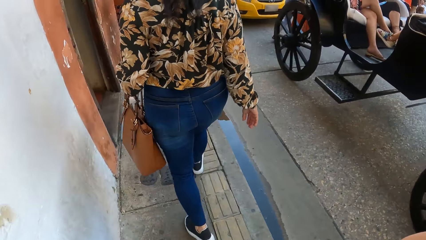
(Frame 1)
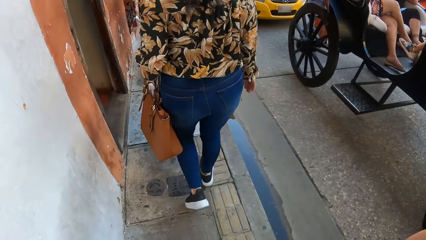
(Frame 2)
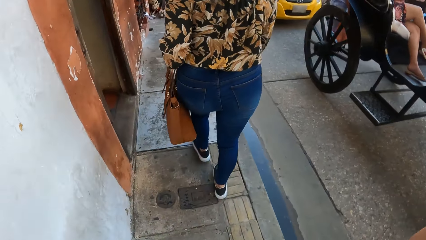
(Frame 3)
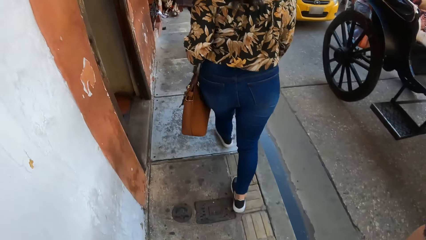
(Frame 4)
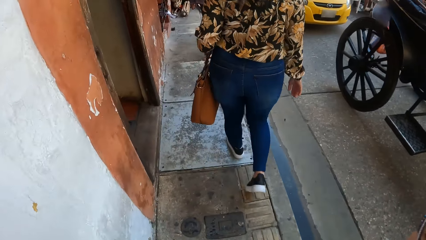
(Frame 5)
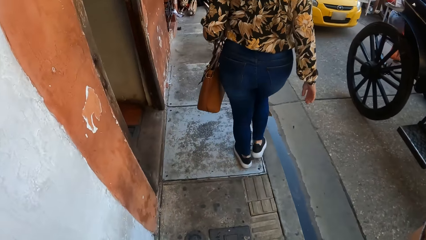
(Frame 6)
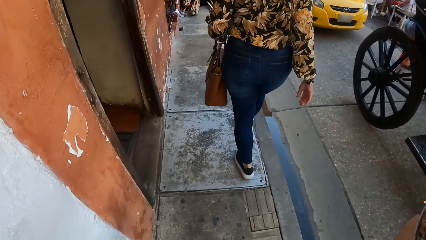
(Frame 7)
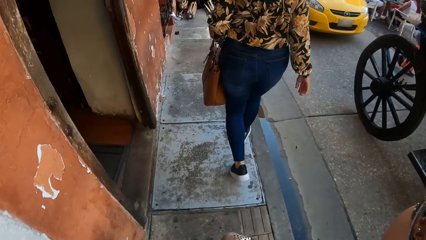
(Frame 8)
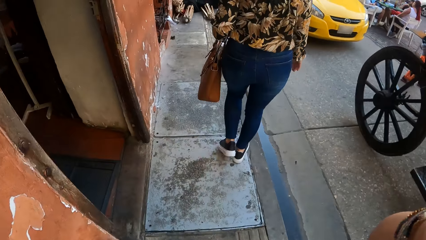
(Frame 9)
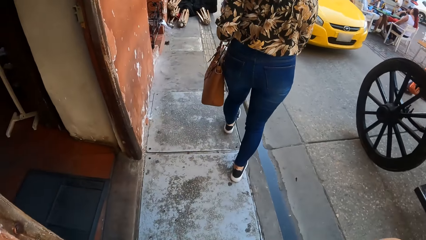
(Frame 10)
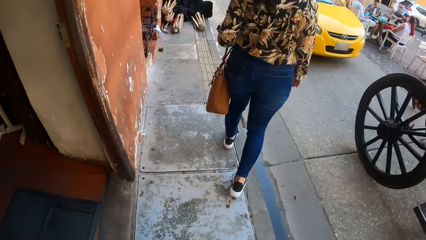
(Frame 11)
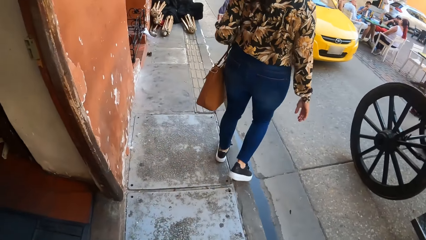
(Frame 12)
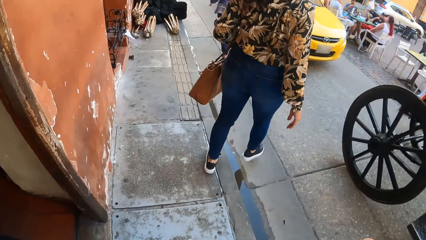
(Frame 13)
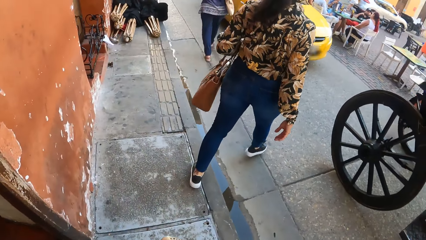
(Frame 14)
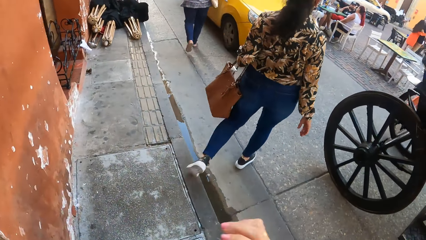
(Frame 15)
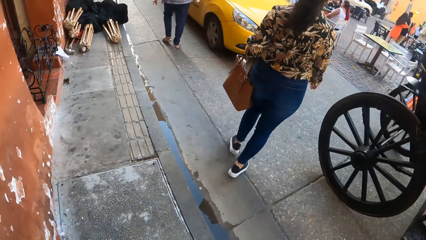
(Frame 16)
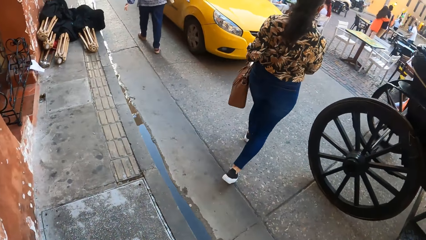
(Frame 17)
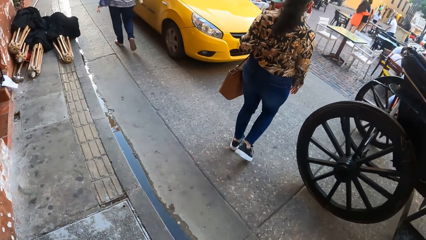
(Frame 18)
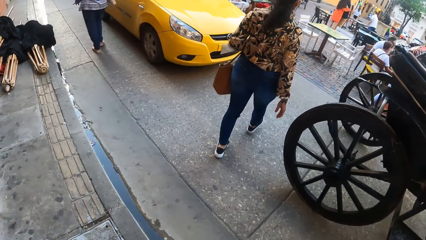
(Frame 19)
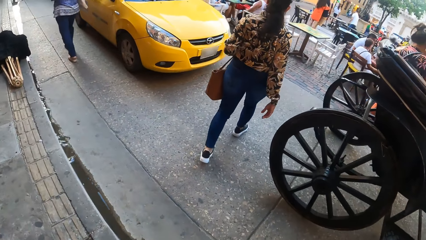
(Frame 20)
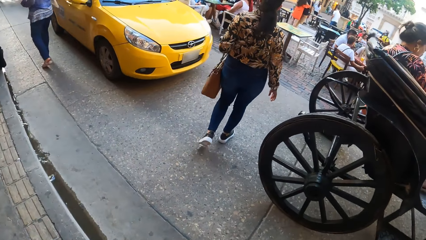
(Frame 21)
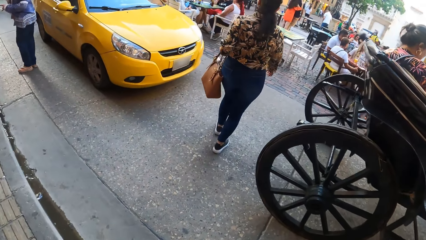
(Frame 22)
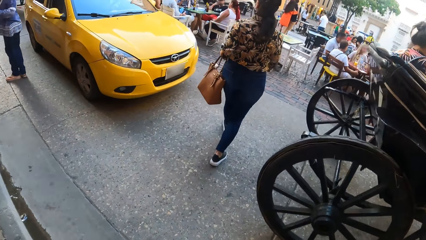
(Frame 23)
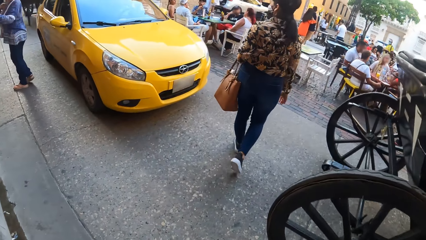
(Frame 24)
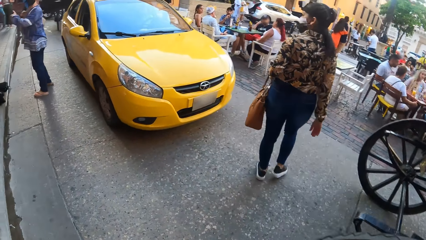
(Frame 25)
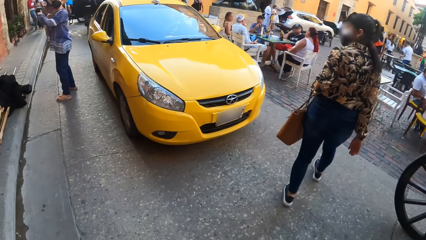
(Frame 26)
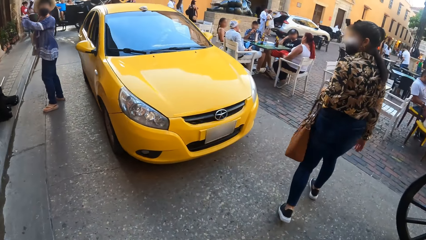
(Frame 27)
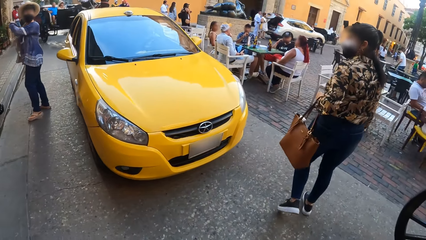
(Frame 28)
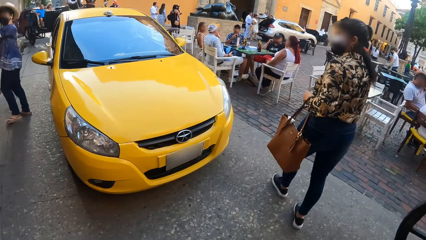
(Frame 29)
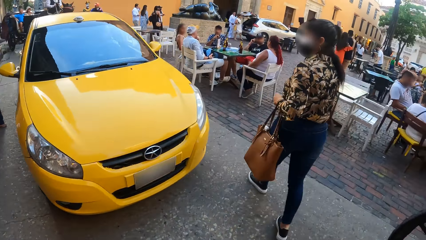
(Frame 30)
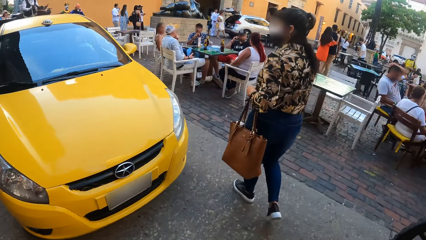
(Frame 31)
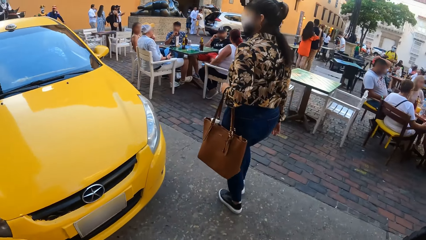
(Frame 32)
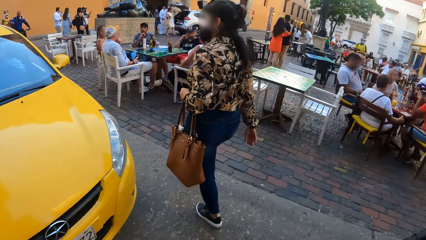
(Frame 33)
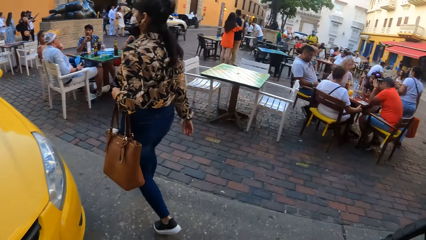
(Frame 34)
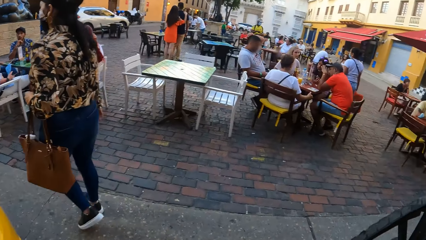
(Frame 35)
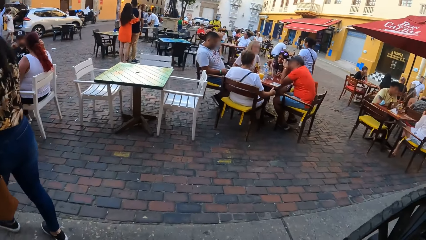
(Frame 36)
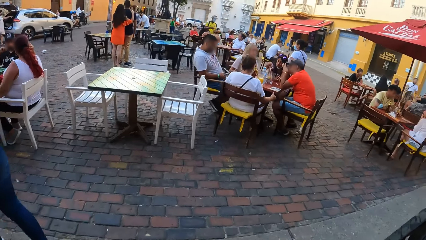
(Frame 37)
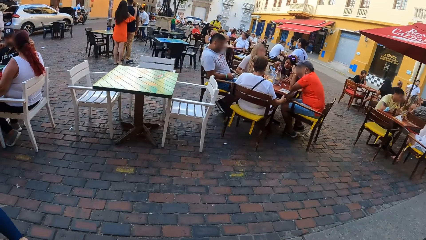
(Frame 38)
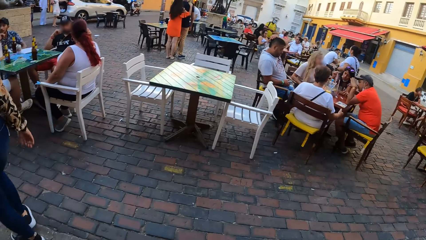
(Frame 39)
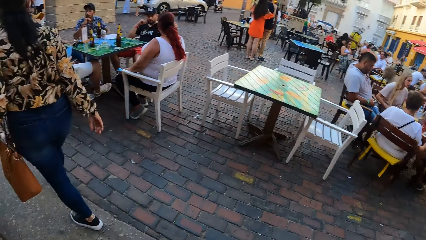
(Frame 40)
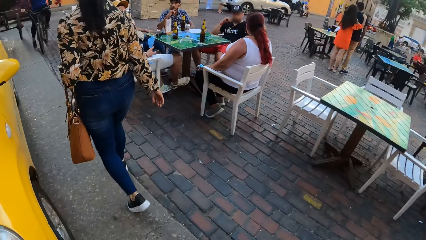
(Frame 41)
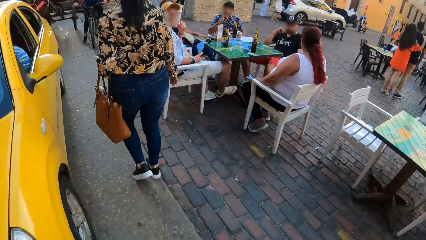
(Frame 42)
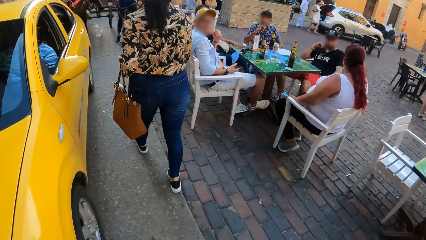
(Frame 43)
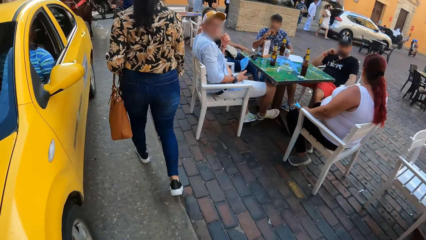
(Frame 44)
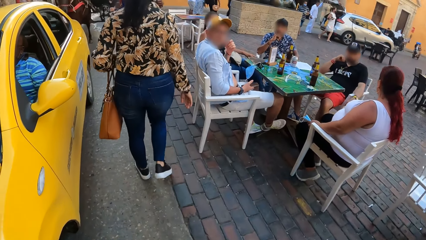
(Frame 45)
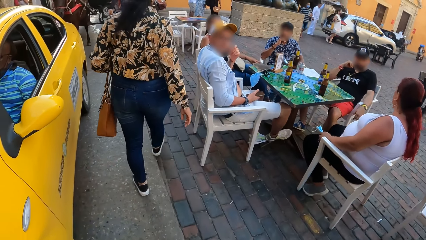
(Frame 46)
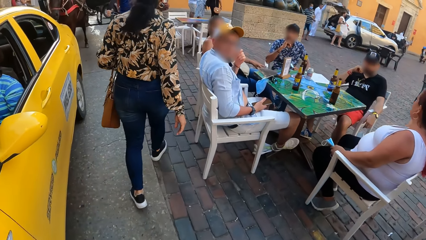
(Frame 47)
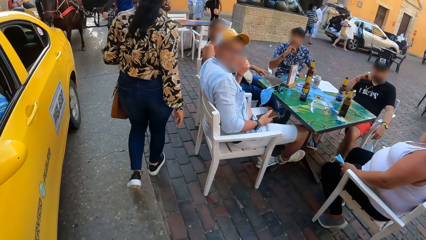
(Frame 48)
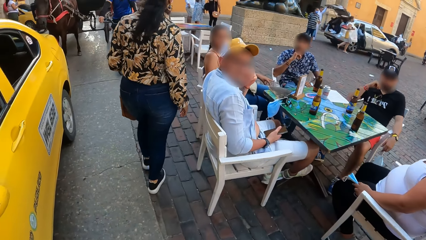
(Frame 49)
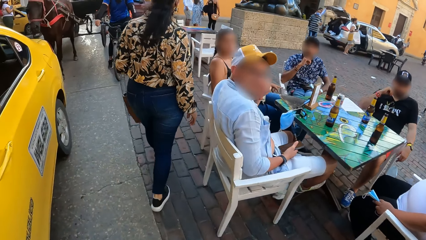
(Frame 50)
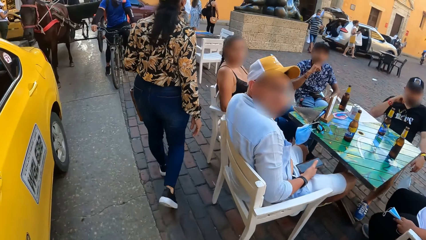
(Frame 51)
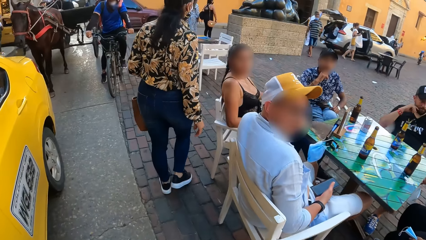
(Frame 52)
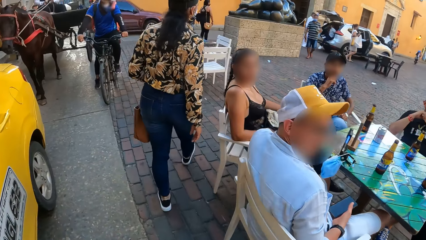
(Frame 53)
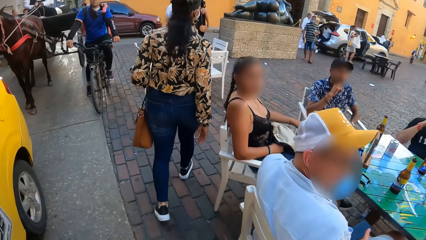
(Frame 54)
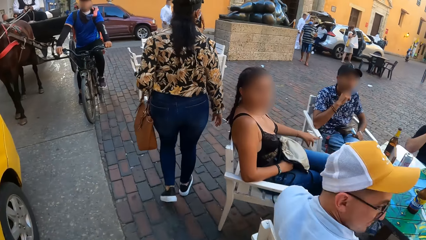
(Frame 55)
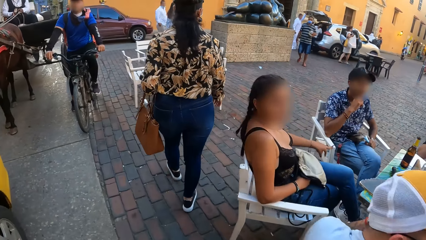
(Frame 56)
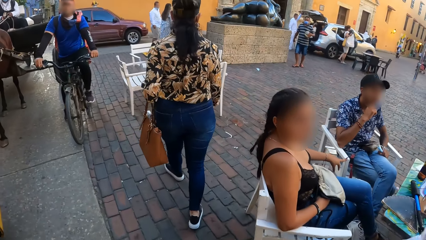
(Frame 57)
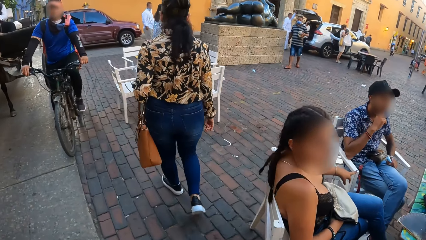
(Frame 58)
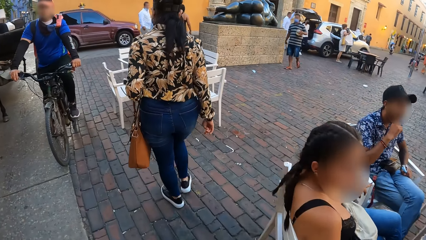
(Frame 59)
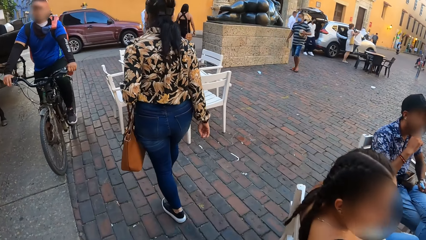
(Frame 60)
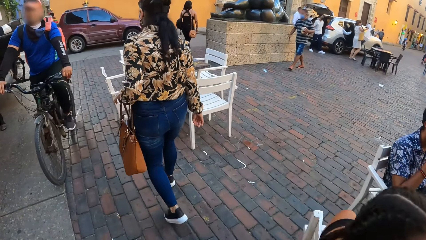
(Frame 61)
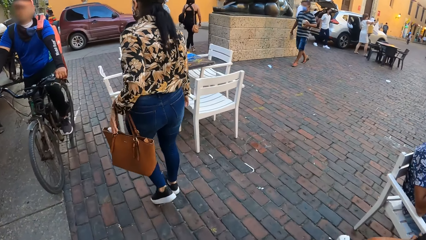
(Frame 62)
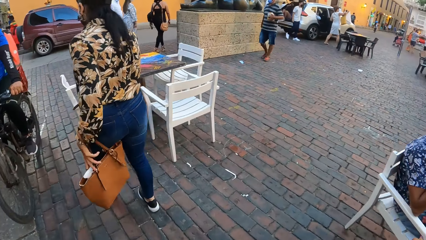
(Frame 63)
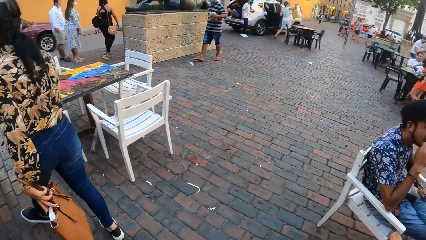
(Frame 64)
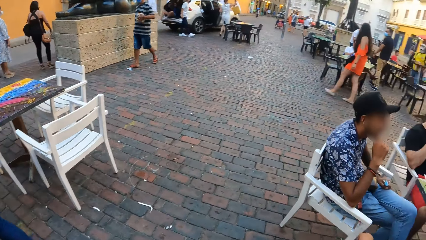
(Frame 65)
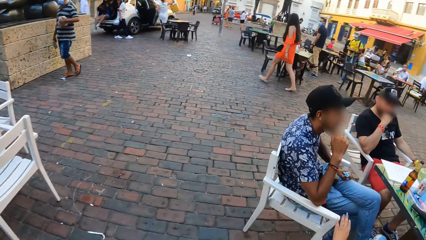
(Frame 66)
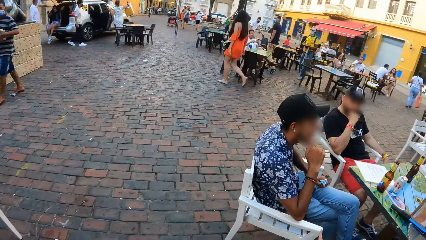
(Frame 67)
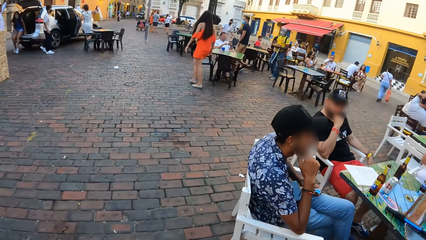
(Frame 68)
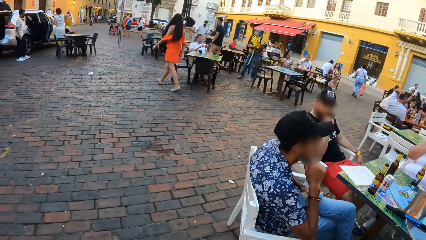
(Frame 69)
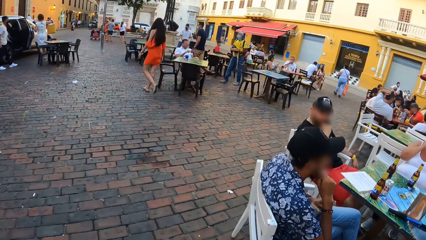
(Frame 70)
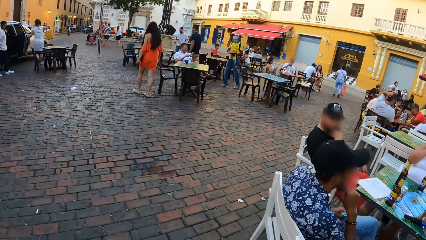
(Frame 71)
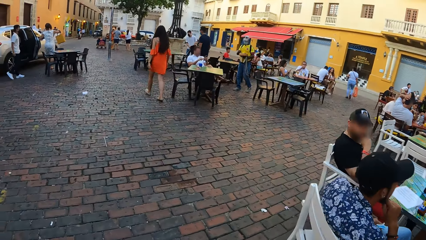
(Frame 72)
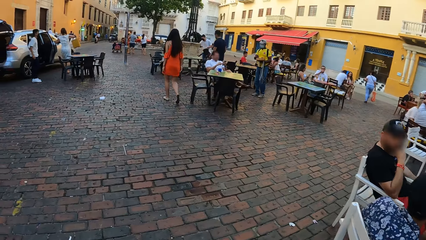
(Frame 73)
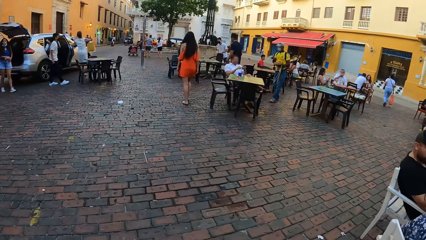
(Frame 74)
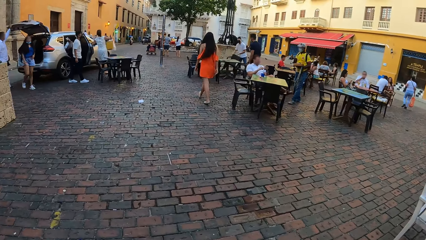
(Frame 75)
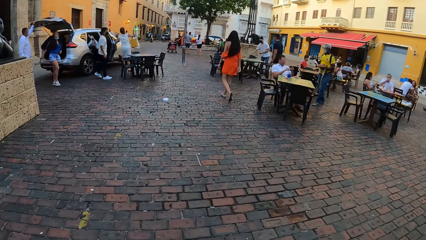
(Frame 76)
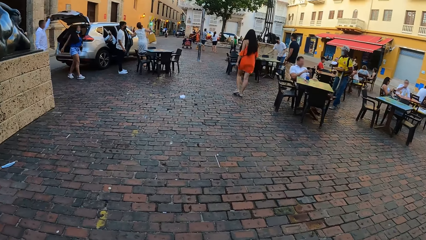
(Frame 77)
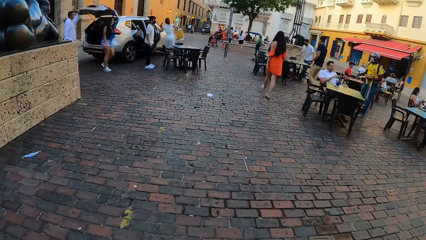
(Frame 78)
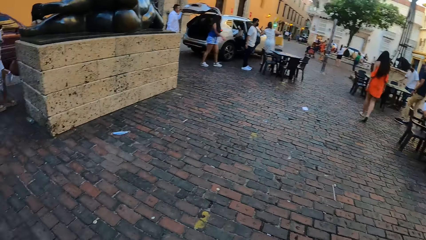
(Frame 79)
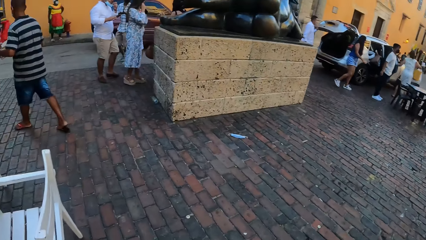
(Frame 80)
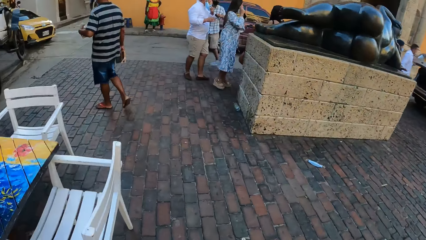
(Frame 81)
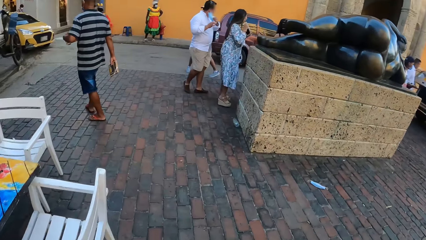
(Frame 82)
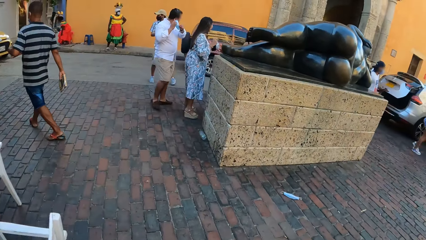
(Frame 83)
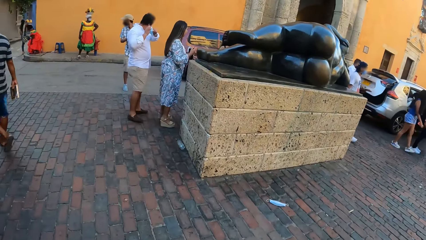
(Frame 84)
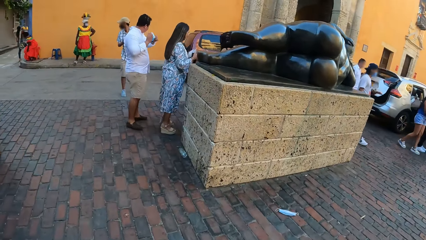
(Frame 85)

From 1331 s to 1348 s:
The camera wearer raises her hand. She crosses the road. She walks along the road and looks around. She walks along the pavement.
